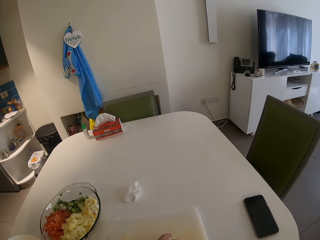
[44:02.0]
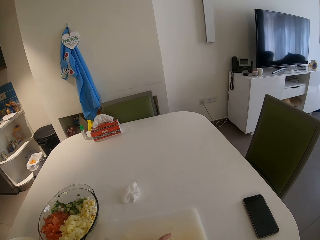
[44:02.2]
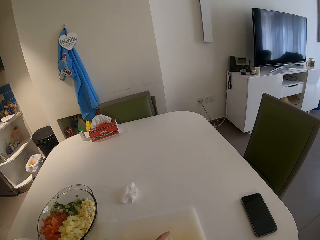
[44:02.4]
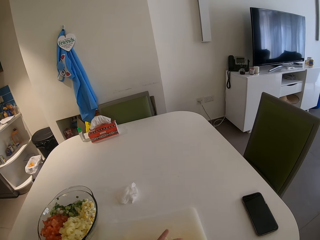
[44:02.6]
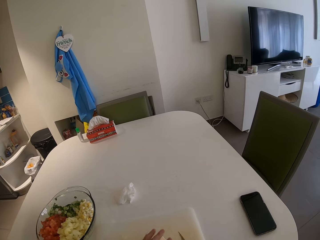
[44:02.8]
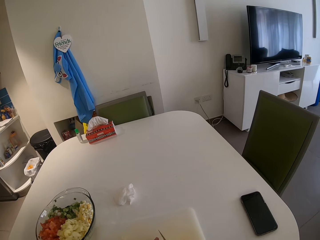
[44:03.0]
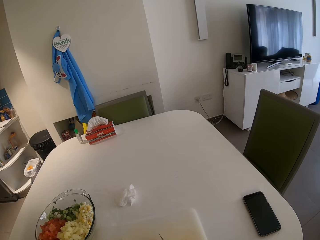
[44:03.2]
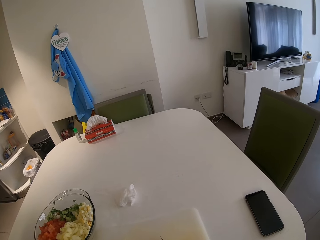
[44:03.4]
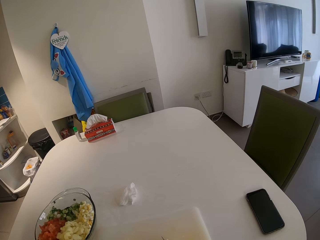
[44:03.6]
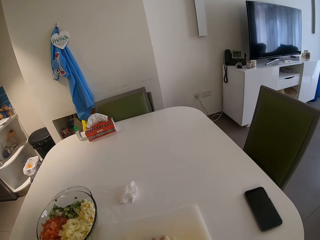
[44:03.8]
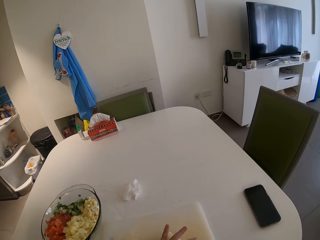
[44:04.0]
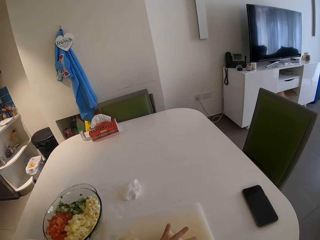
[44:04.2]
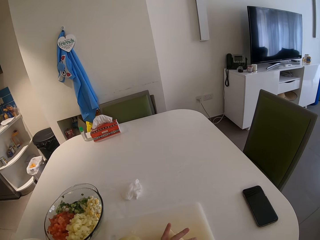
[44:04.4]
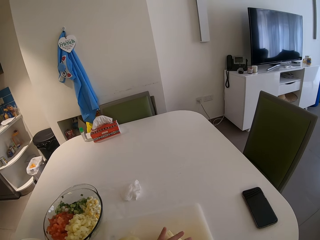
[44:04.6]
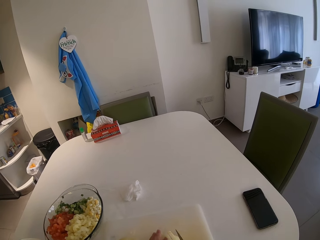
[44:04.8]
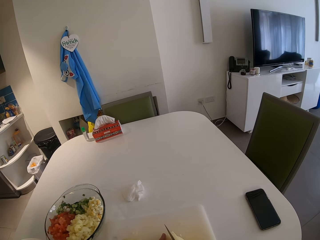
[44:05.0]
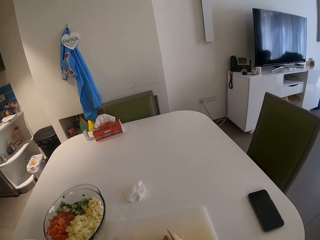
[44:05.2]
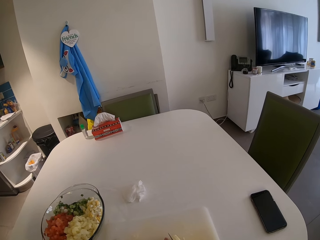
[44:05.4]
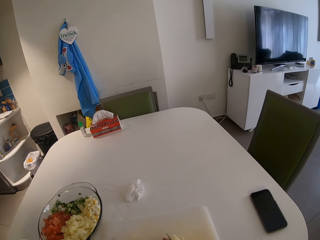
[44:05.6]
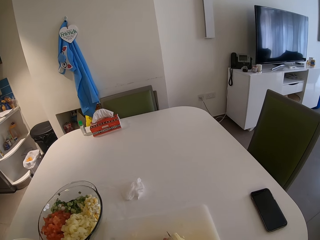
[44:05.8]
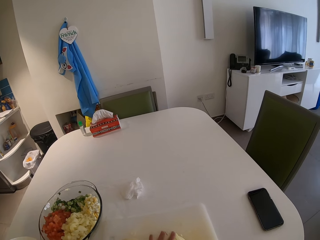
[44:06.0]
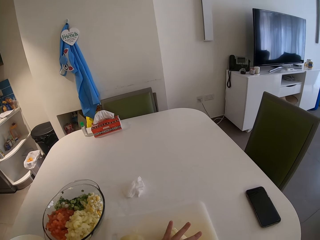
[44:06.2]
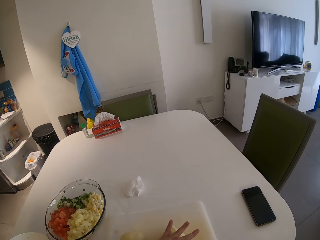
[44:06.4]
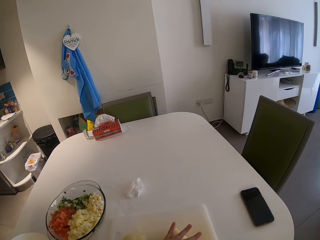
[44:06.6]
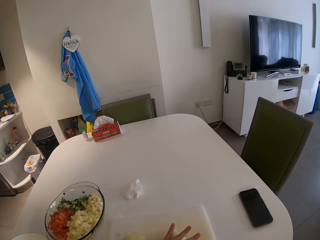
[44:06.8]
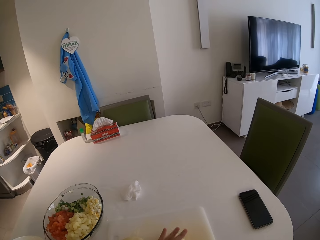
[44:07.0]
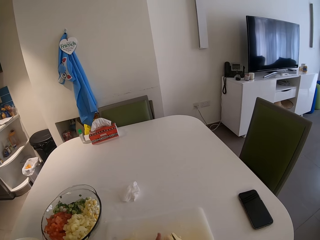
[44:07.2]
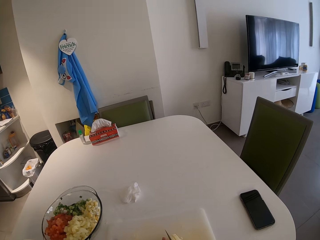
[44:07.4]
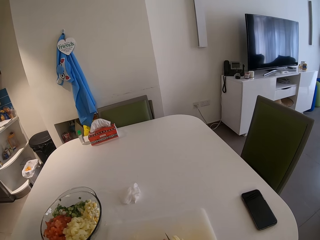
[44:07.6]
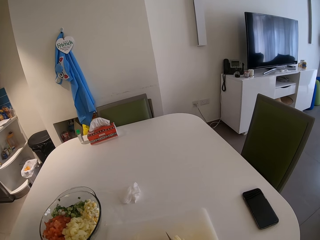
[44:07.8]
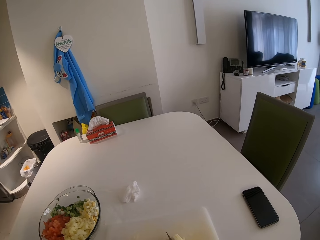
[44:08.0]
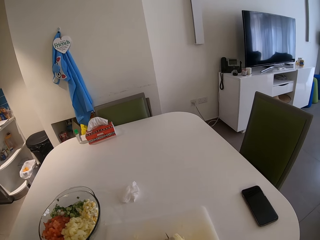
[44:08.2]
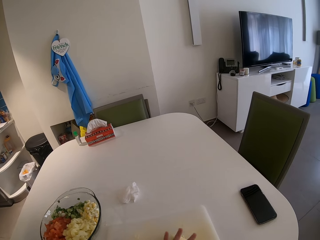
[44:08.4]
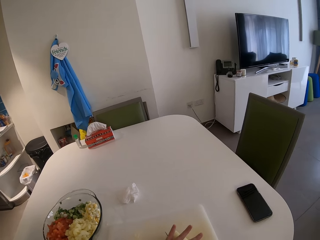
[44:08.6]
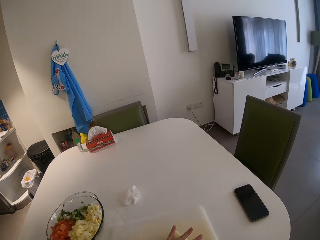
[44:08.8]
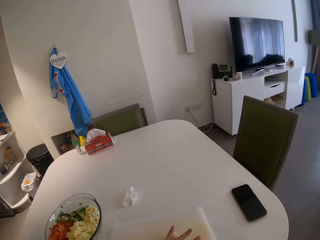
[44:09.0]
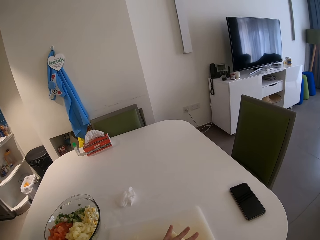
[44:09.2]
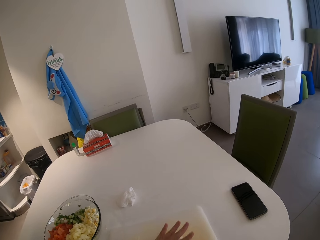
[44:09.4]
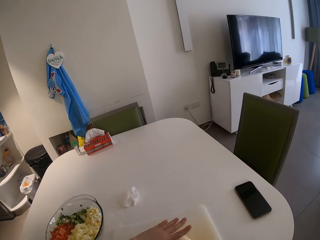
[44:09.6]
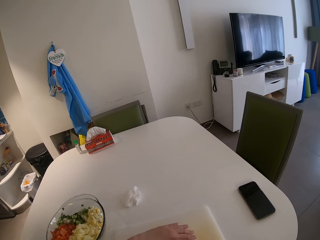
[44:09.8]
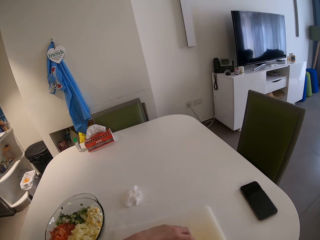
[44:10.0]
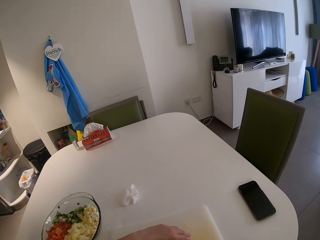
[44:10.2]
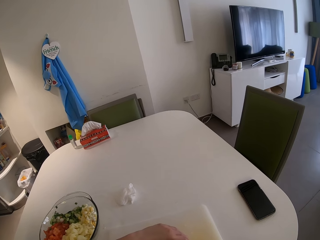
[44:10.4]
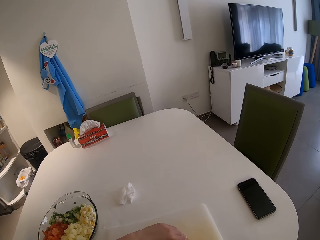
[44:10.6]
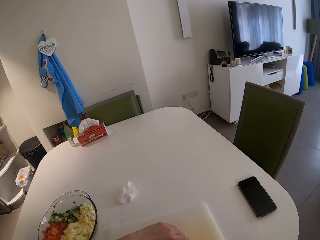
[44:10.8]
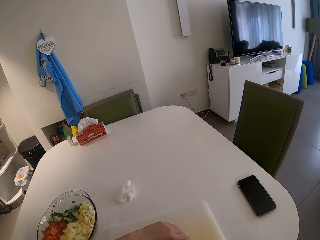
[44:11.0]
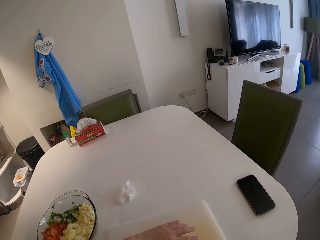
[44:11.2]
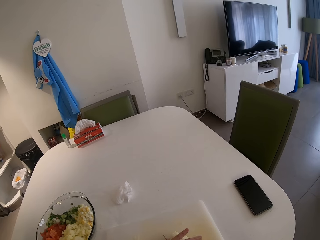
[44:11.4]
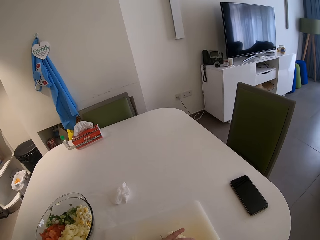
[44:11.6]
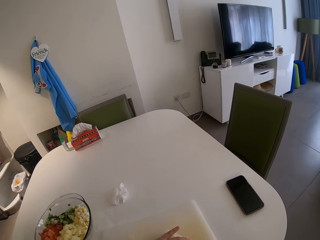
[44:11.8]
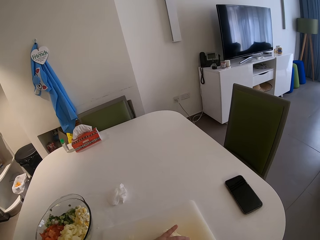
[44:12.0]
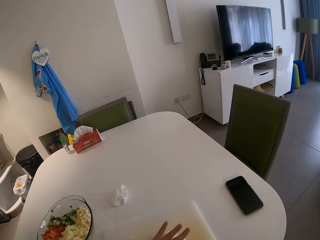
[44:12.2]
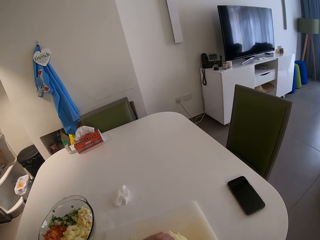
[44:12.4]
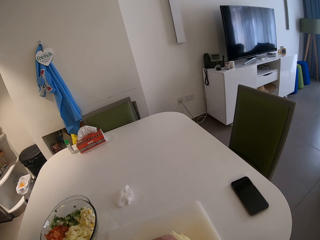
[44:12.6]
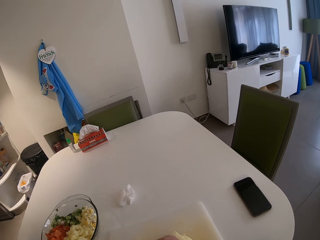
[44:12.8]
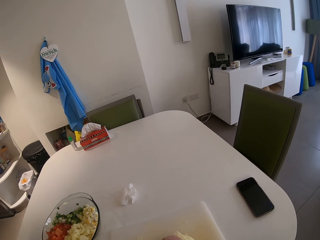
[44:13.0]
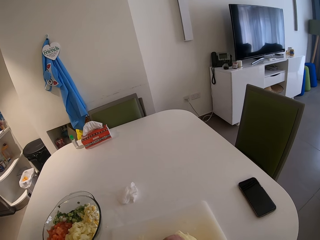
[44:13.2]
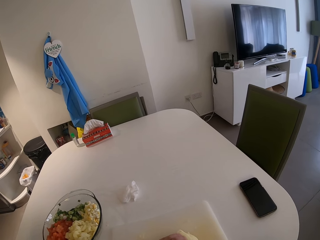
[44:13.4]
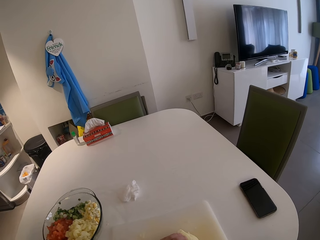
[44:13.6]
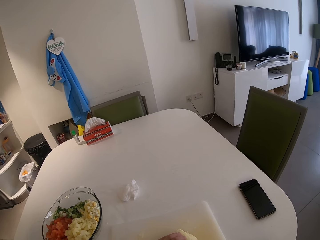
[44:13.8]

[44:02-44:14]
The camera wearer slices the potato.

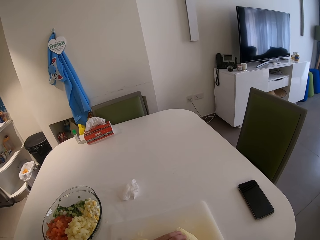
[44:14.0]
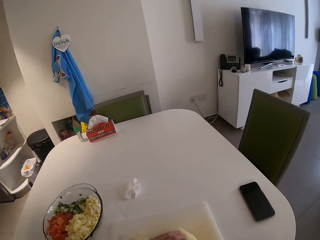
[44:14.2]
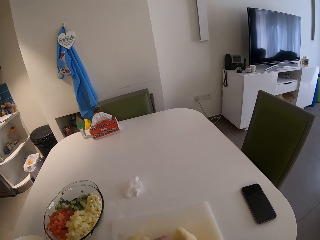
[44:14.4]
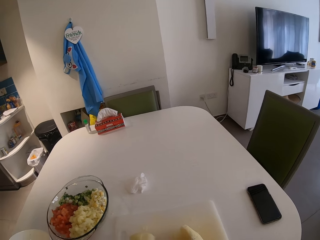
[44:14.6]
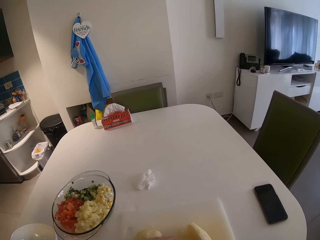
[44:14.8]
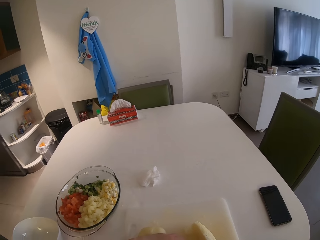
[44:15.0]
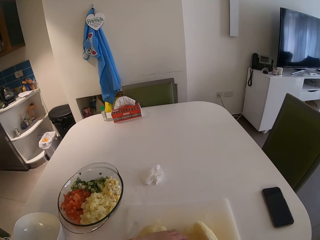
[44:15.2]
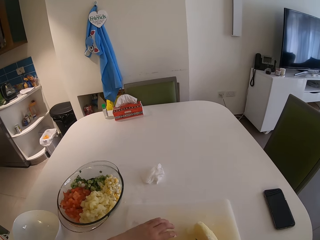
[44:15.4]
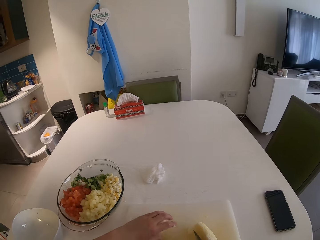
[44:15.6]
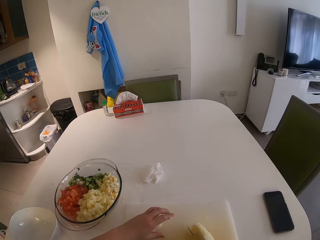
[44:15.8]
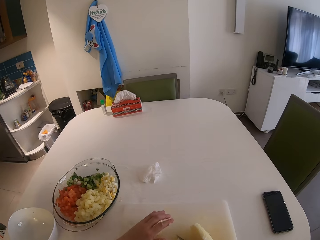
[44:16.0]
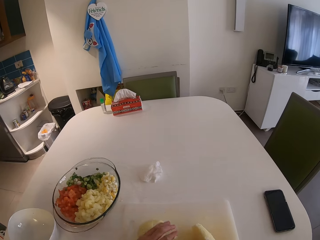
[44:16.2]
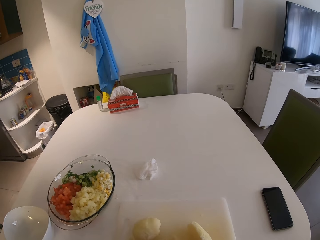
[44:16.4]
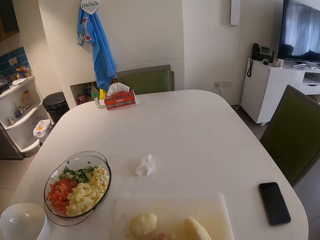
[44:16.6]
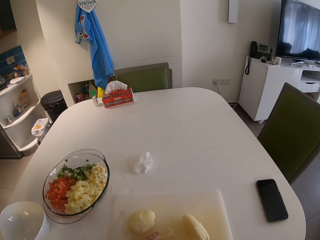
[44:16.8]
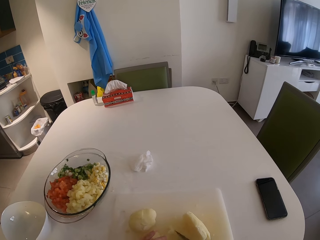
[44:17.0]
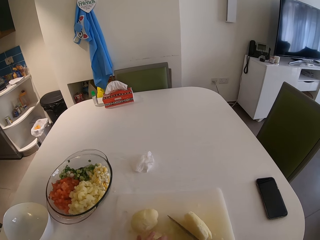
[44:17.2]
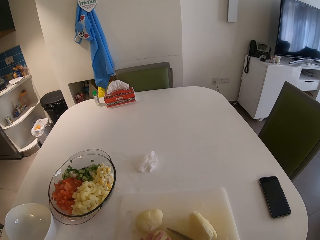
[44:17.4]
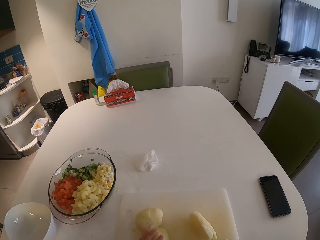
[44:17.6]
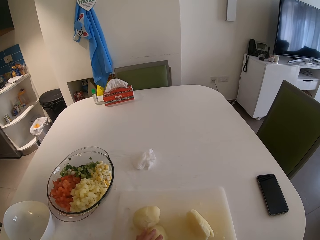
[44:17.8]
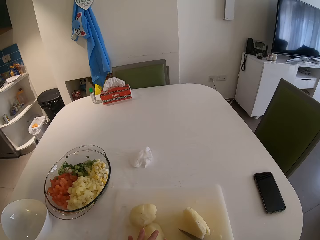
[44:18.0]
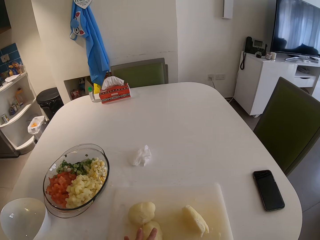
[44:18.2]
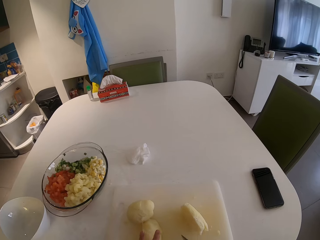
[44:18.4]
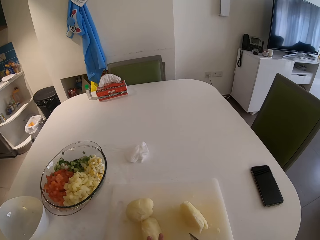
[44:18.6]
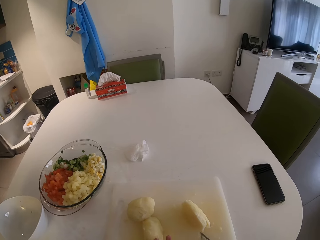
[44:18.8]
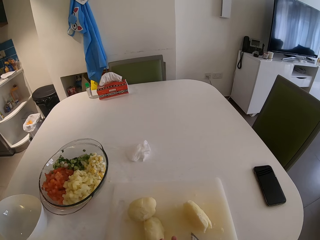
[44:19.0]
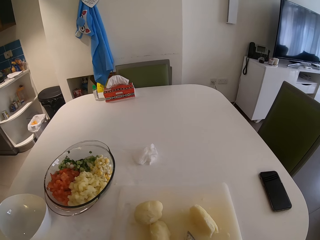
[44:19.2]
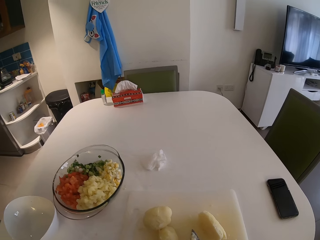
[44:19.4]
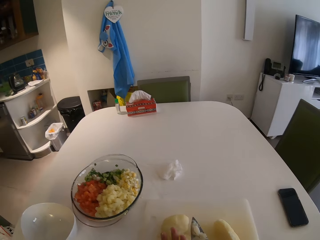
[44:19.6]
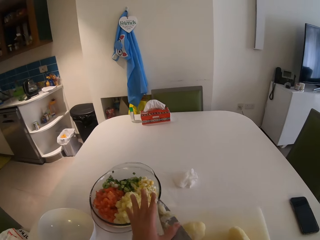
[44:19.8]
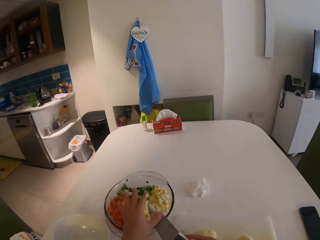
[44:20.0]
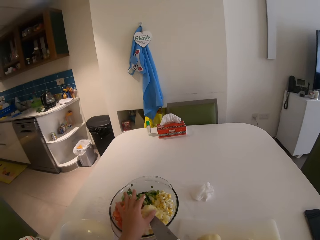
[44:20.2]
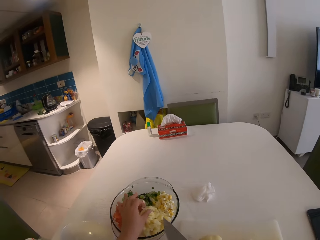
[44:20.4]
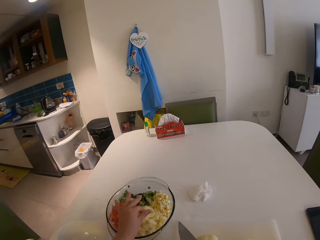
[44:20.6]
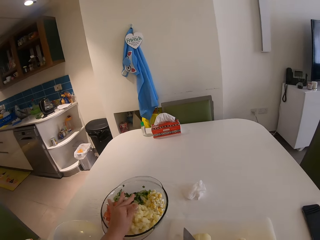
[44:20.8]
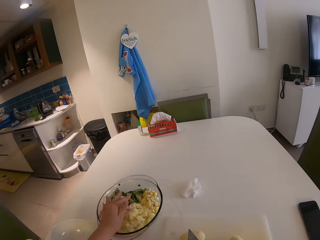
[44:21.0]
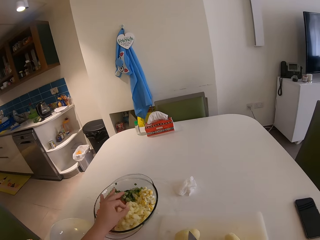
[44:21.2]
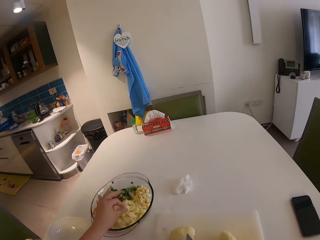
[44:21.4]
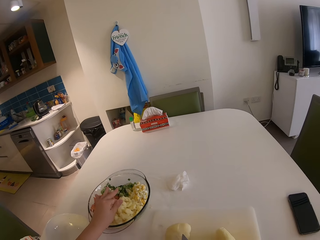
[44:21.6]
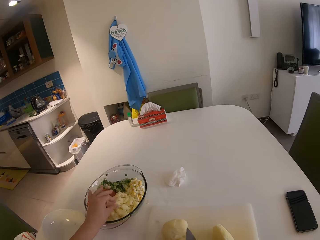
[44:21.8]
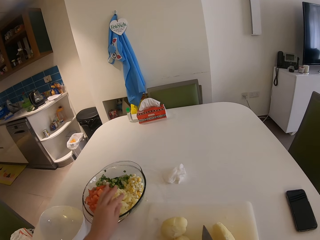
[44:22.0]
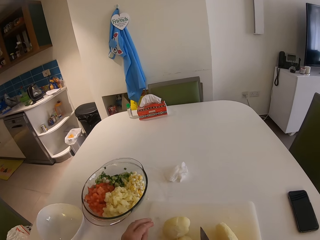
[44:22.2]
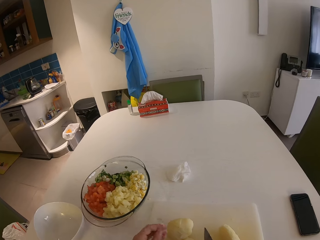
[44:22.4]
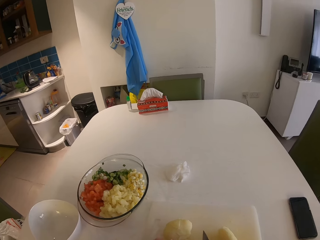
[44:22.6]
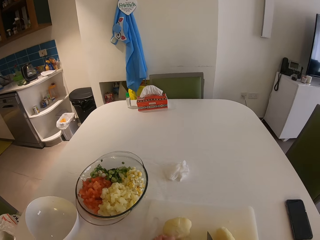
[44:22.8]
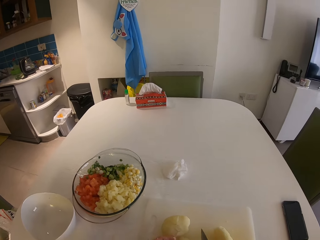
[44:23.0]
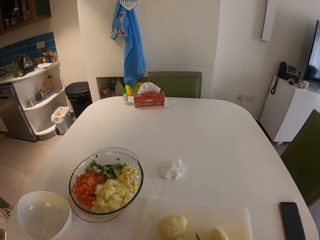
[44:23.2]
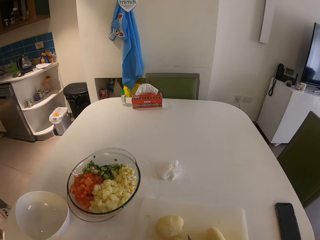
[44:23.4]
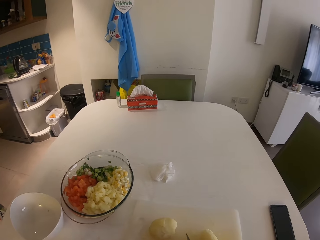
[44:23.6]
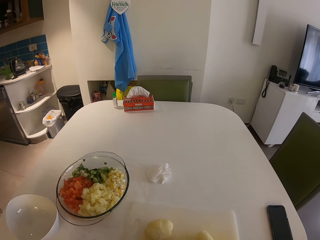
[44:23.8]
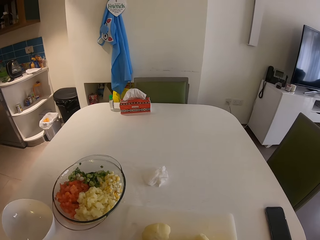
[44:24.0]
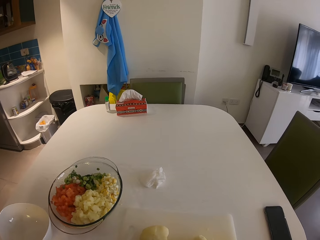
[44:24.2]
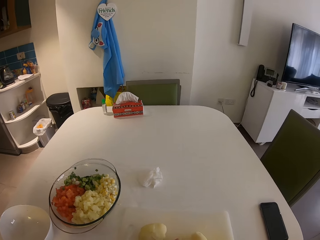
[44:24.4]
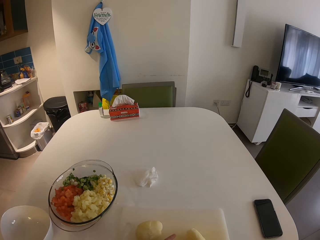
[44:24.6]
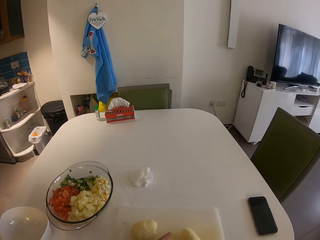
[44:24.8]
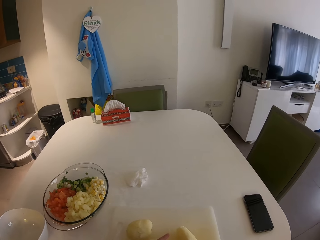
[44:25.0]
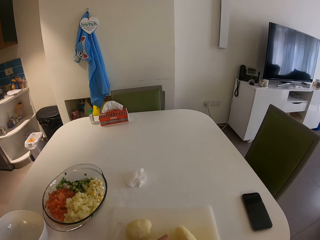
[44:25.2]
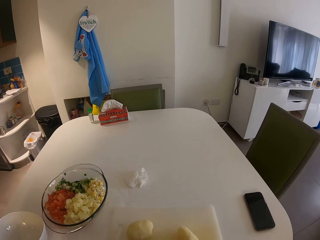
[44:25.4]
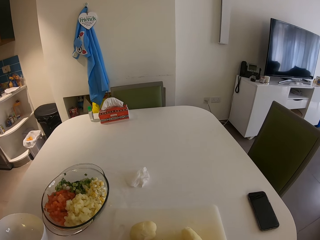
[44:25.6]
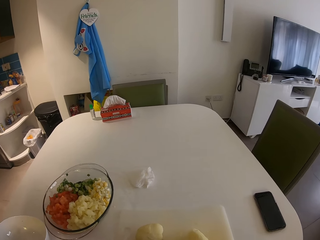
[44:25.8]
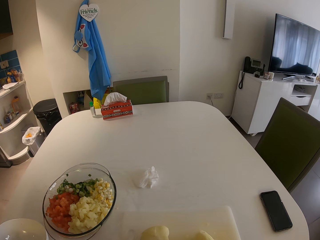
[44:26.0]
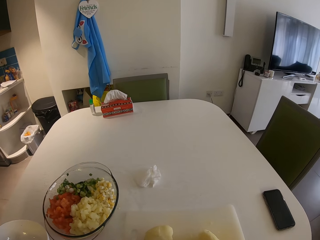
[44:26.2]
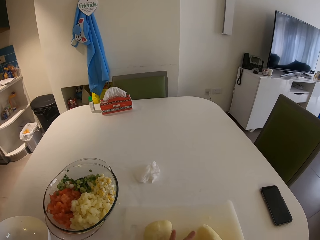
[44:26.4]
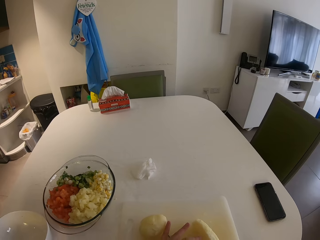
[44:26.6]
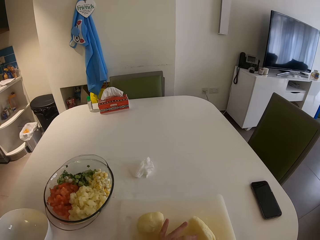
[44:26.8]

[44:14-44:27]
The camera wearer transfers the potato from the chopping board to the glass bowl with her left hand and the knife in her right hand. She cuts the potato on the chopping board with the knife in her right hand.
